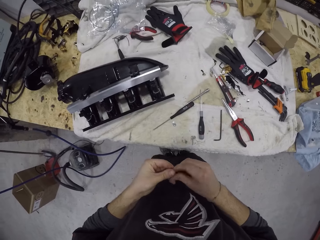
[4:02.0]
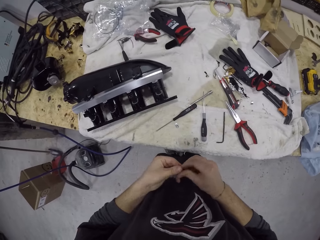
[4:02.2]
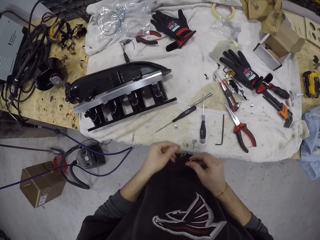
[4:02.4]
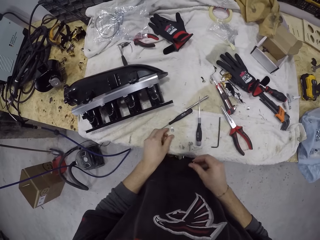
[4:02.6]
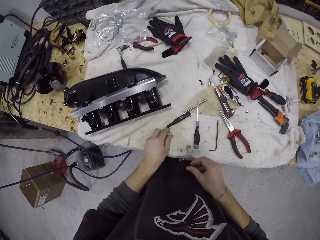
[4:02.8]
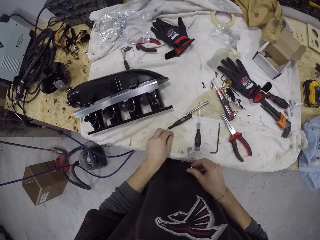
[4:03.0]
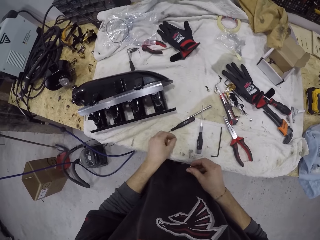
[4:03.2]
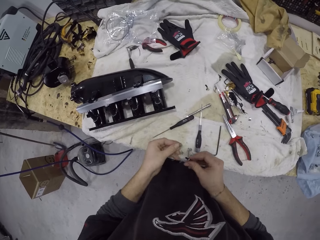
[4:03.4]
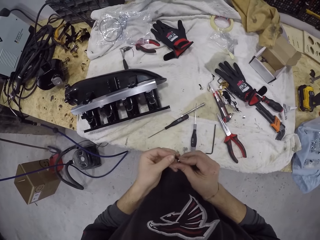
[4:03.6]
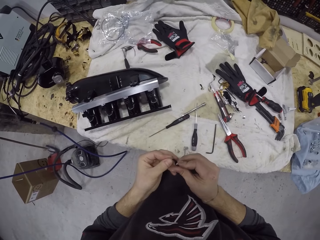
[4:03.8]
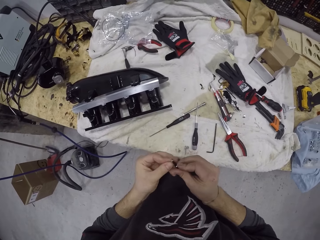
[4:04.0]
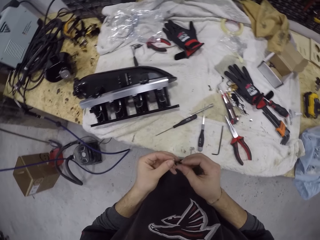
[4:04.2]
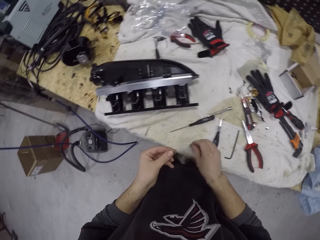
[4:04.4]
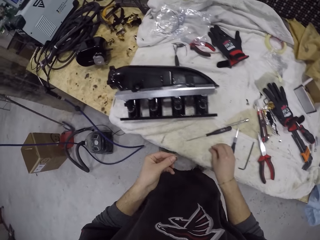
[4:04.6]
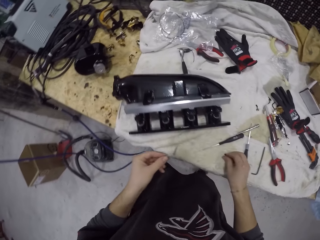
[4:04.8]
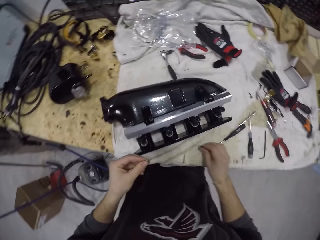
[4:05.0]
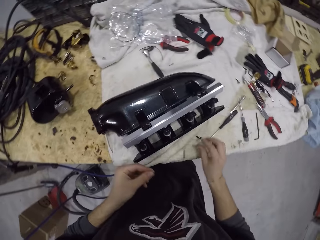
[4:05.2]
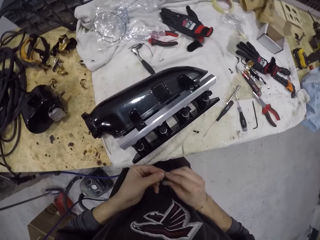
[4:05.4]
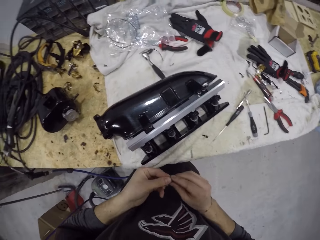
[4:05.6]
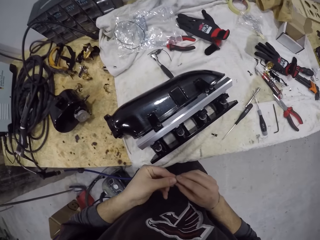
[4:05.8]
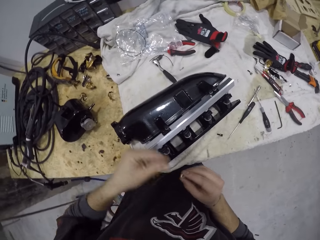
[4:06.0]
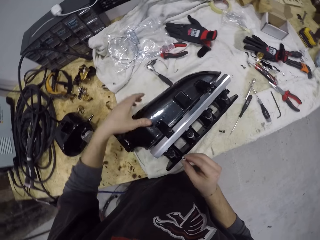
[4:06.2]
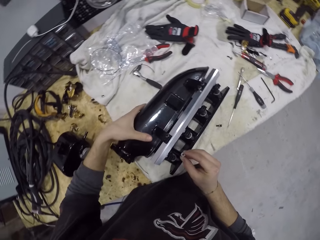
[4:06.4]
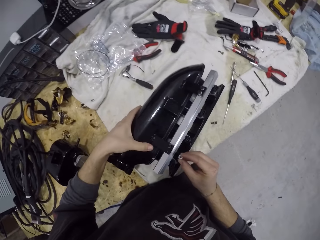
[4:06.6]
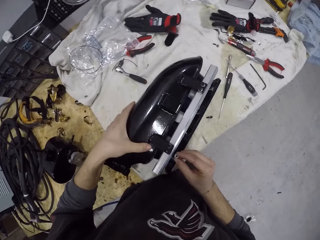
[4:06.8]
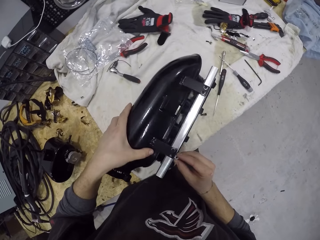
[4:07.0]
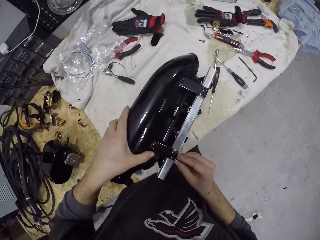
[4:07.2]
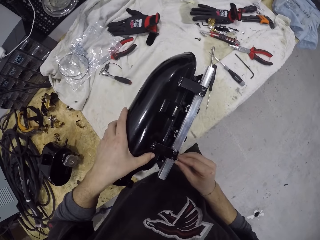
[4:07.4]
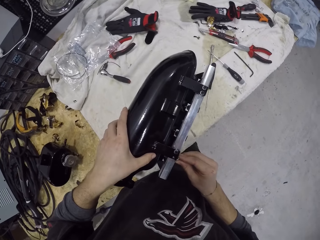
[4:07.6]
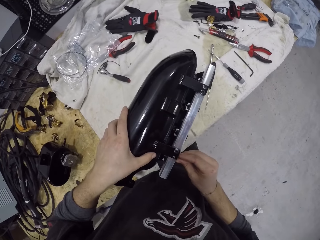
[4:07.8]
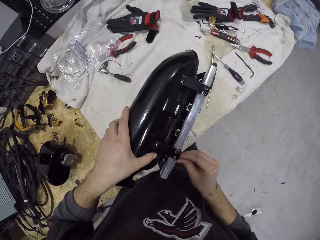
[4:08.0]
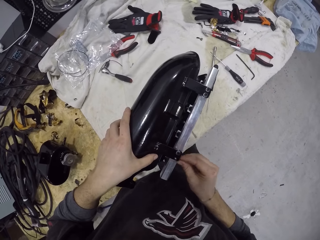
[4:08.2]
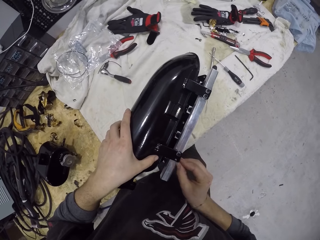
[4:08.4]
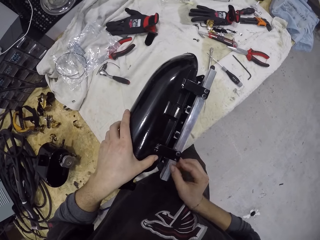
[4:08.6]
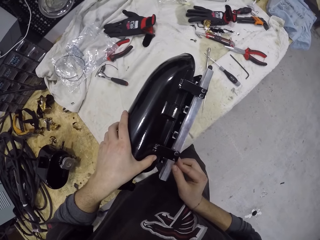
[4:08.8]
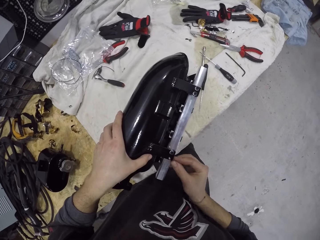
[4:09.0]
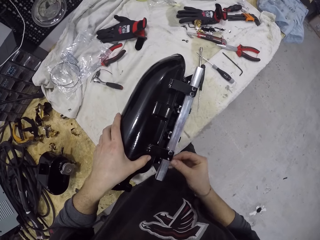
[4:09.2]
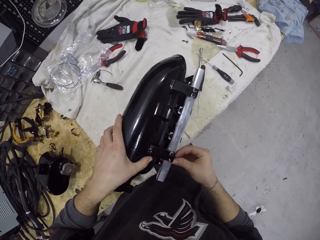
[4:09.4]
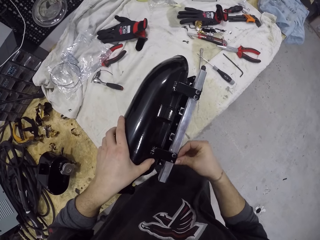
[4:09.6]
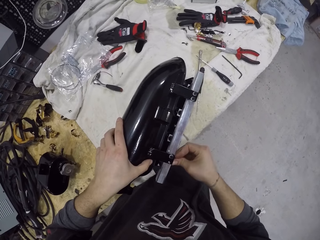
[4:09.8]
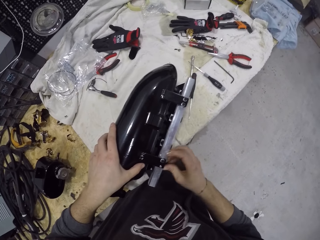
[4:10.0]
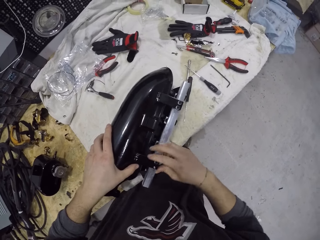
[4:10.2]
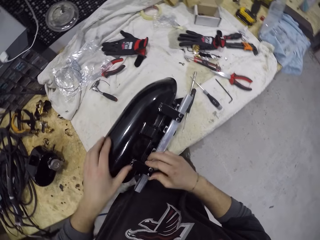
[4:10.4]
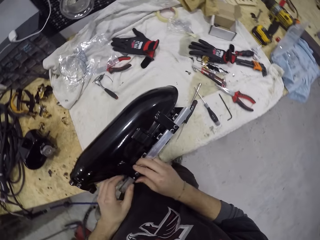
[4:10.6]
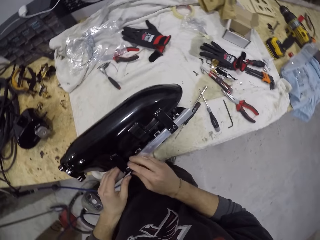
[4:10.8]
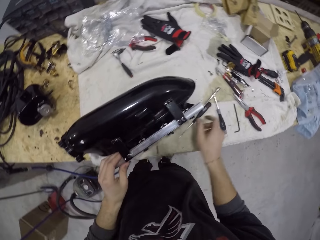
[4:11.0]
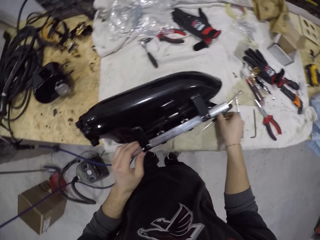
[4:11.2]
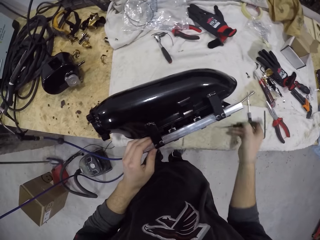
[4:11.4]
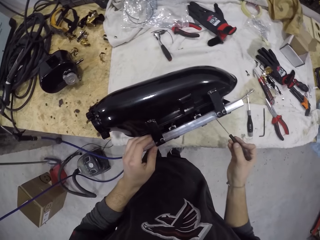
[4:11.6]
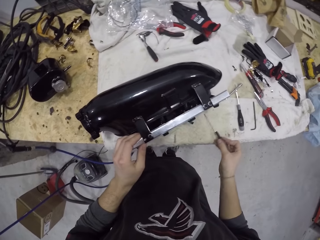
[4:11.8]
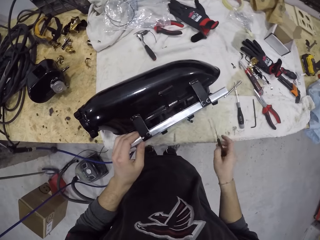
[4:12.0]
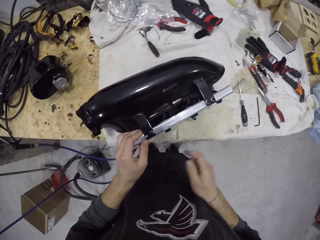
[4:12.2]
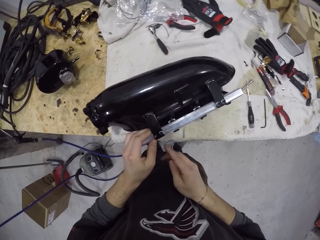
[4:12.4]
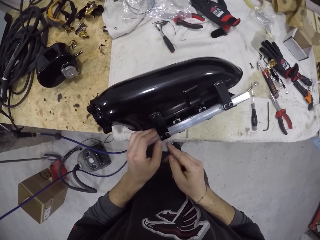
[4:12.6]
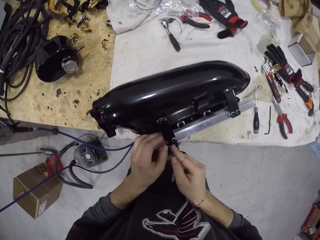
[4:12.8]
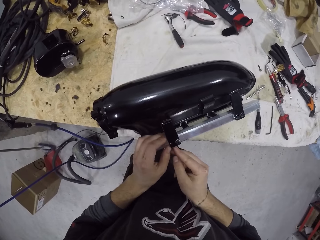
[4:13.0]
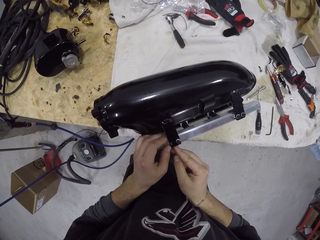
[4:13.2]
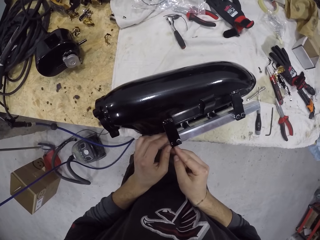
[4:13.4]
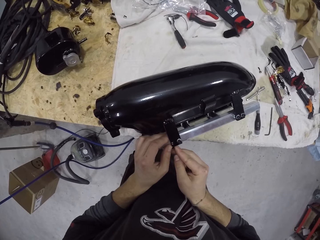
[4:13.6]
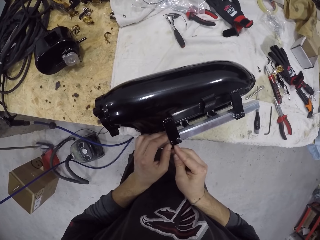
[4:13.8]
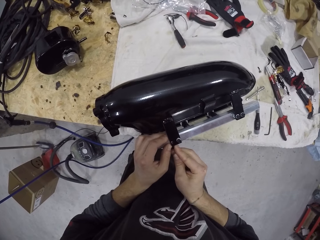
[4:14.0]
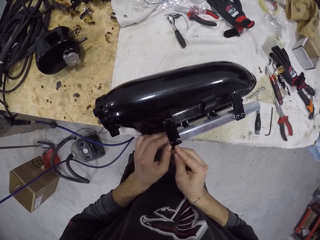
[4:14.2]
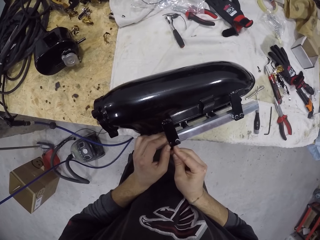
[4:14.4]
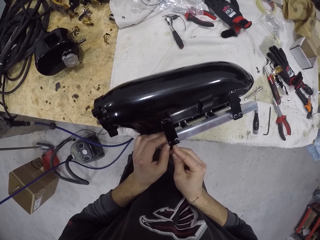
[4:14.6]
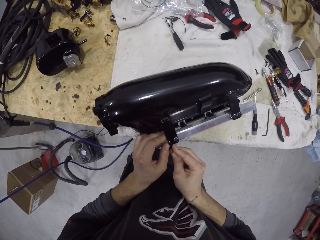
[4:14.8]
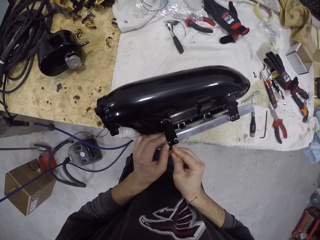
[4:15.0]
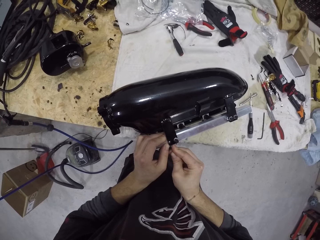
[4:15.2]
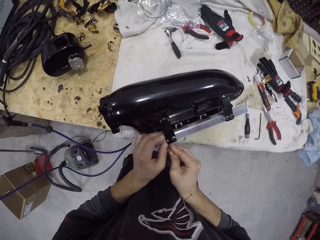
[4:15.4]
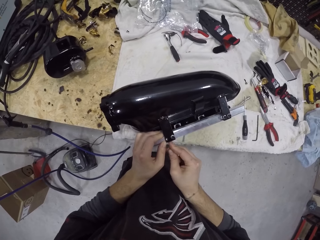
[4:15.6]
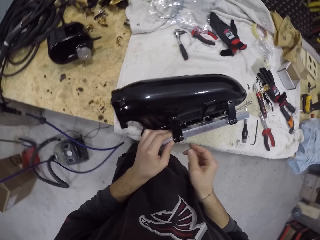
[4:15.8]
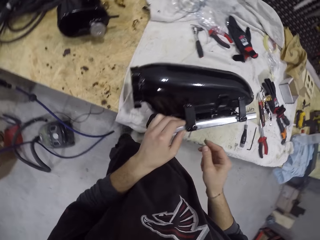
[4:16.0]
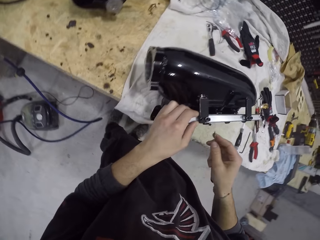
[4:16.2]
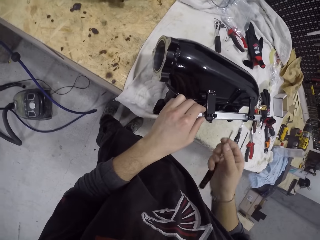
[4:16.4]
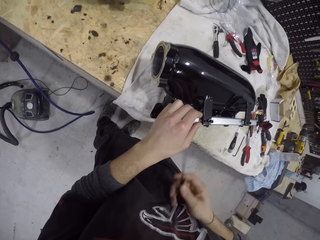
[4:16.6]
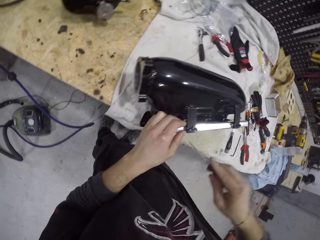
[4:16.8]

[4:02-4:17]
The camera wearer picks a nut from the table with his left hand. He puts the screw in his right hand inside the nut in his left hand. He drops the screw and nut in his right hand on the table. He lifts the cylinder on the table with his left hand. He fixes the nut in his right hand in the cylinder. He picks the screwdriver from the table with his right hand. He adjusts the nut in the cylinder with the screwdriver in his right hand.

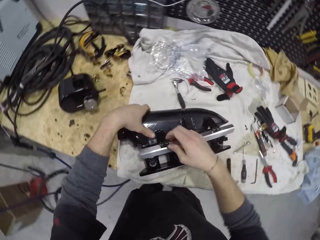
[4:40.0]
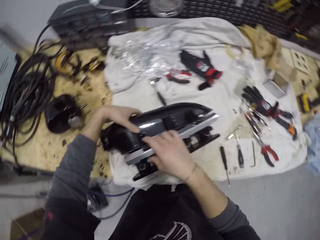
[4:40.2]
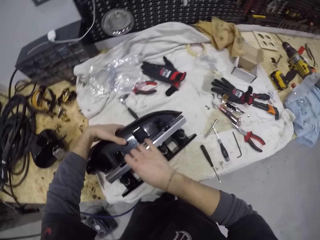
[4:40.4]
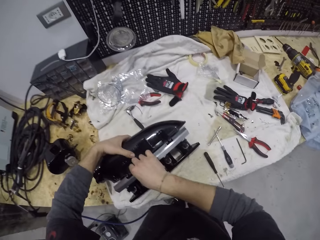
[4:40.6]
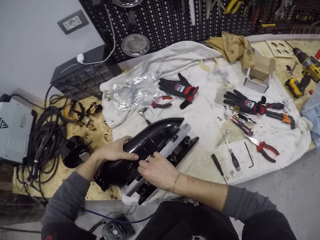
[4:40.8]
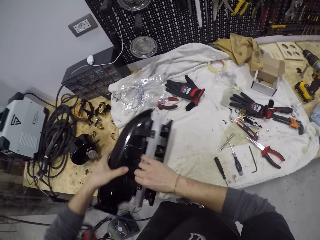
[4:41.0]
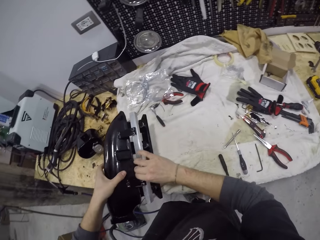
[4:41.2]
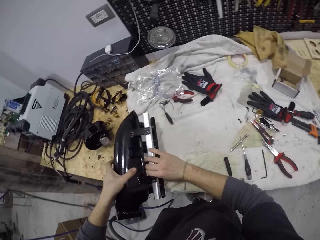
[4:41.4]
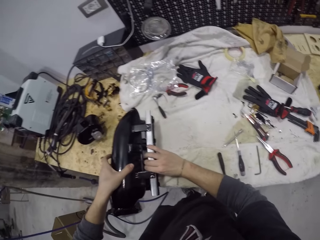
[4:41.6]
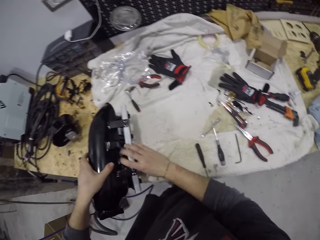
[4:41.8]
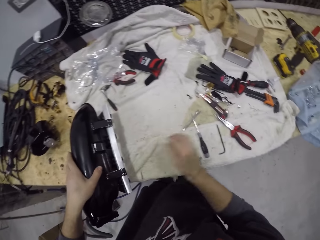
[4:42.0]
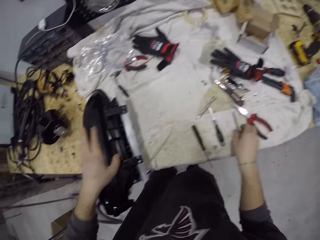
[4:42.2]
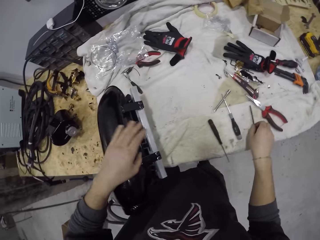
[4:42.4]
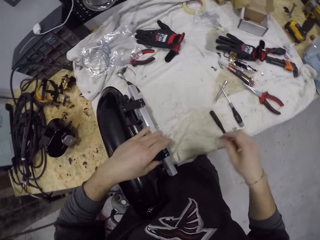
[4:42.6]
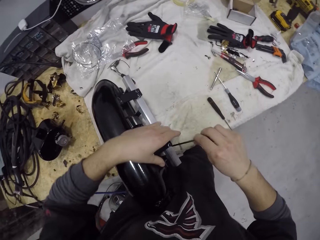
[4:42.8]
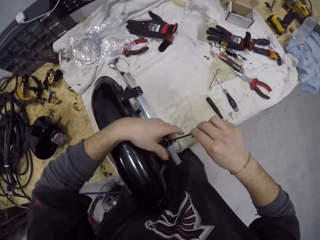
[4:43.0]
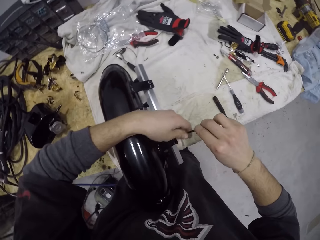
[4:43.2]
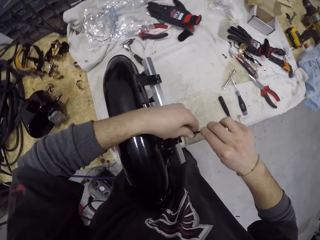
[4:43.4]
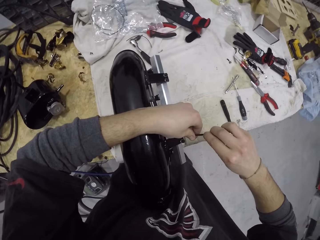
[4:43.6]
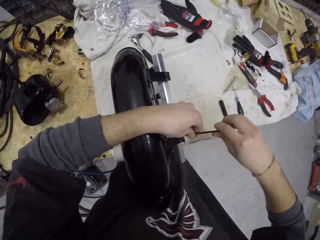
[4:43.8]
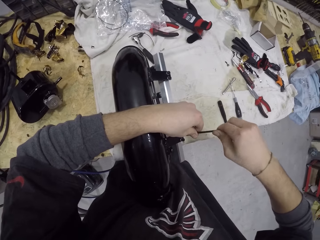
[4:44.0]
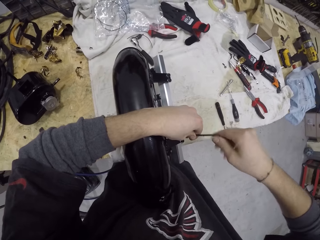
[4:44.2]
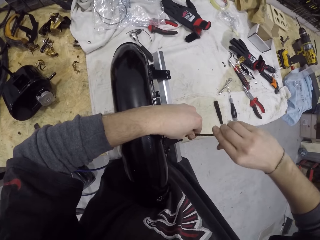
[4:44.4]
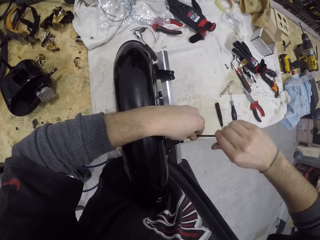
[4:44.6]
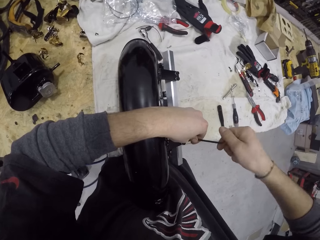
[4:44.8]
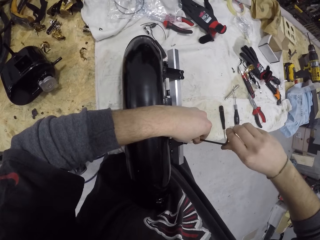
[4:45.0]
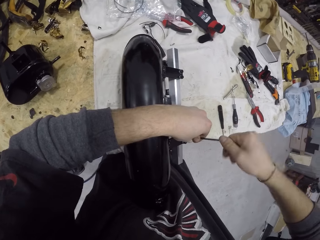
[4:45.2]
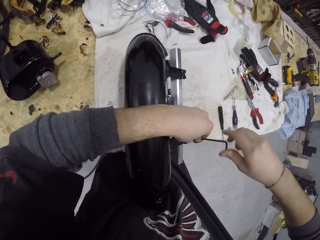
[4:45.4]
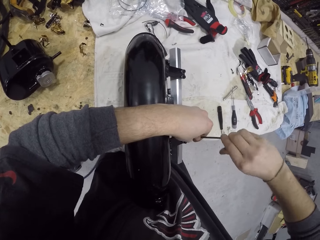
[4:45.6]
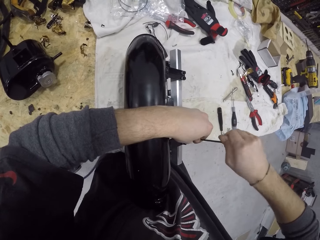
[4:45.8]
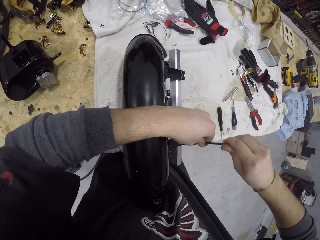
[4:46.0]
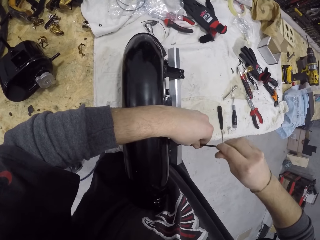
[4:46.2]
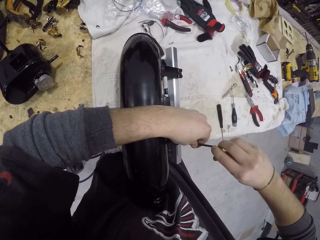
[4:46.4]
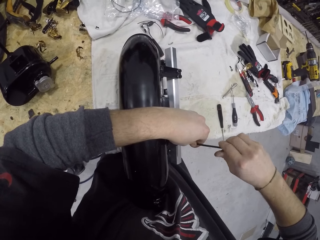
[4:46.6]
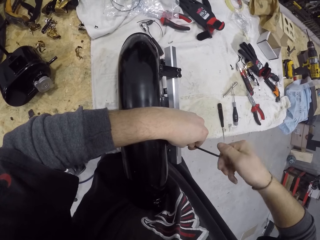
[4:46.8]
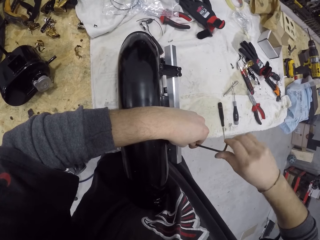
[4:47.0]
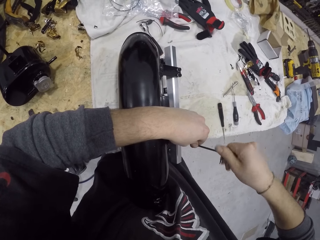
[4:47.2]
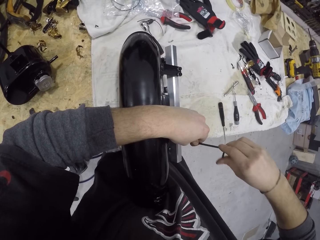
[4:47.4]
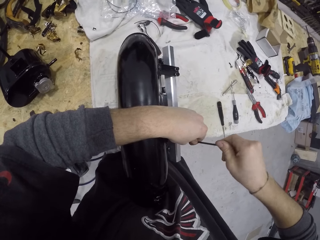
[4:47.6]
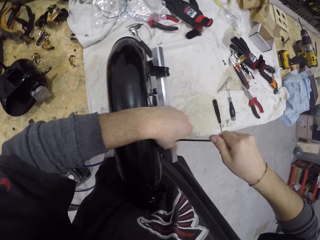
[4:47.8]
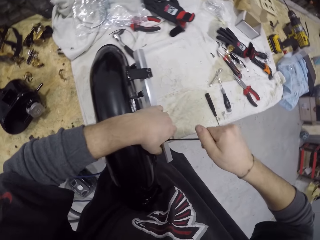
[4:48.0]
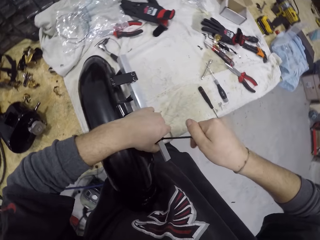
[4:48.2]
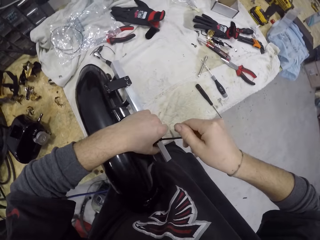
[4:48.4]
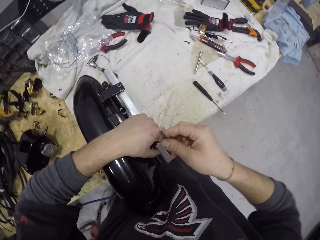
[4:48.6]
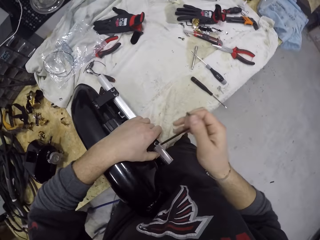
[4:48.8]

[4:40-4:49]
The camera wearer picks a screwdriver from the table. They fasten a screw in the cylinder with the screwdriver.
